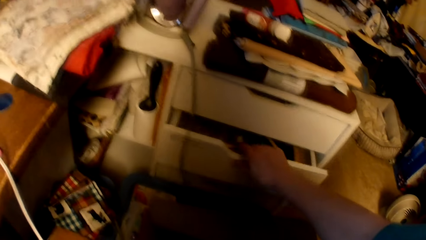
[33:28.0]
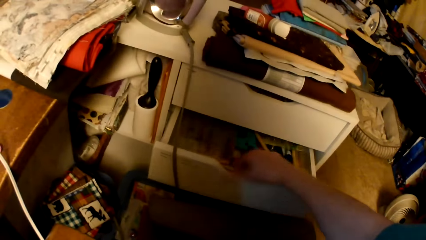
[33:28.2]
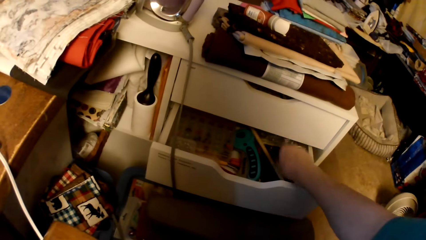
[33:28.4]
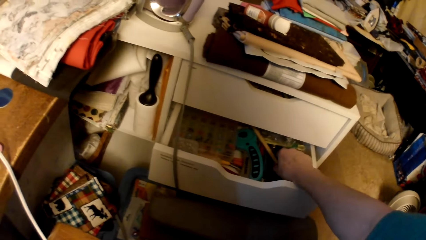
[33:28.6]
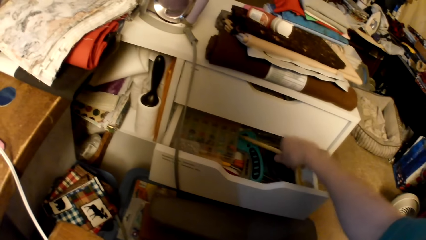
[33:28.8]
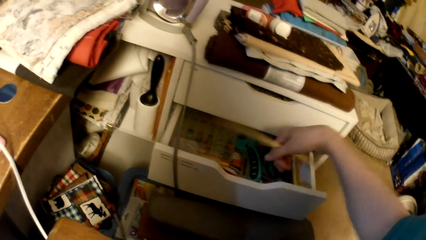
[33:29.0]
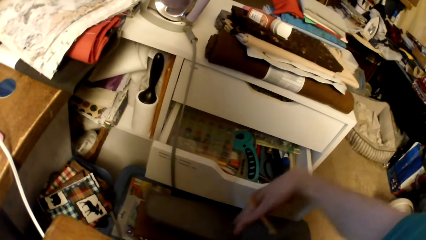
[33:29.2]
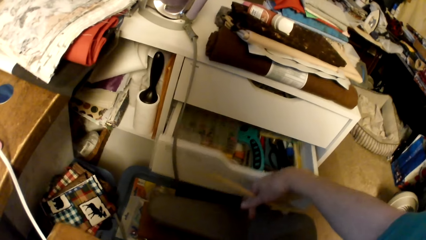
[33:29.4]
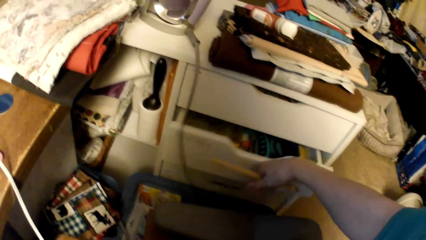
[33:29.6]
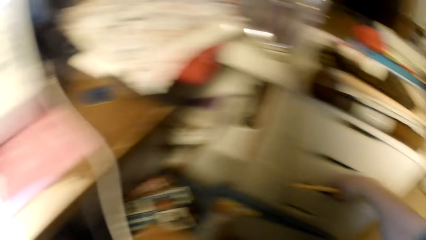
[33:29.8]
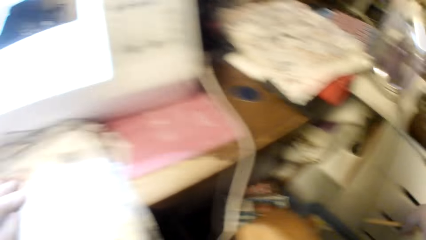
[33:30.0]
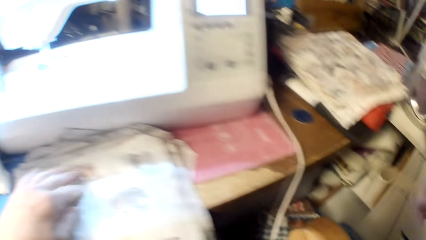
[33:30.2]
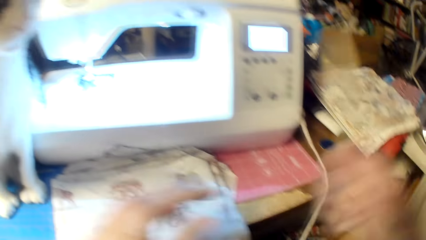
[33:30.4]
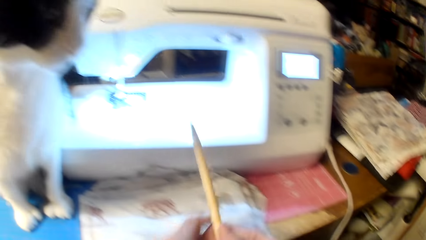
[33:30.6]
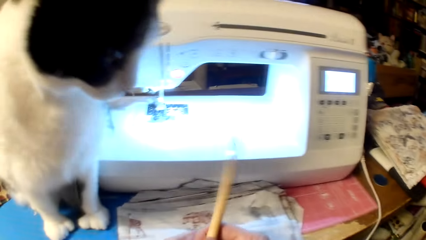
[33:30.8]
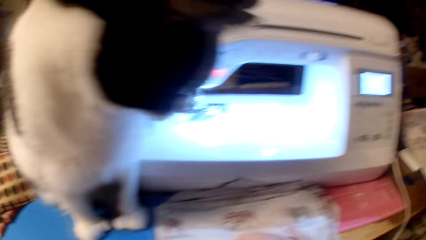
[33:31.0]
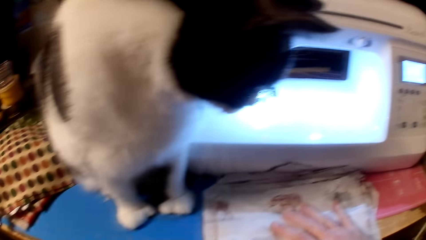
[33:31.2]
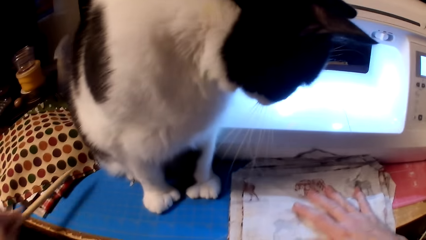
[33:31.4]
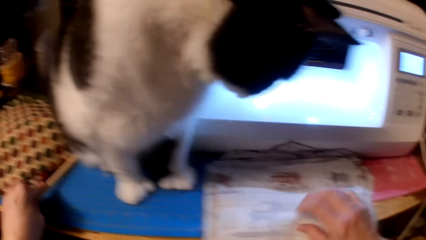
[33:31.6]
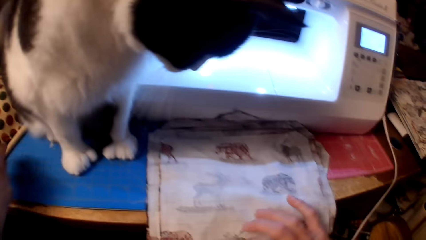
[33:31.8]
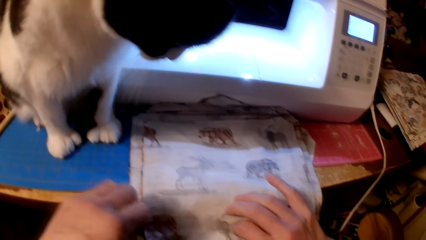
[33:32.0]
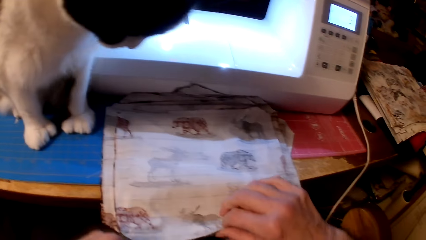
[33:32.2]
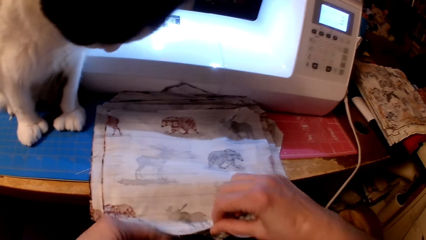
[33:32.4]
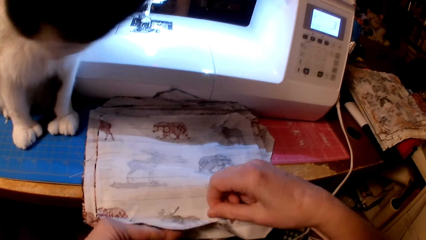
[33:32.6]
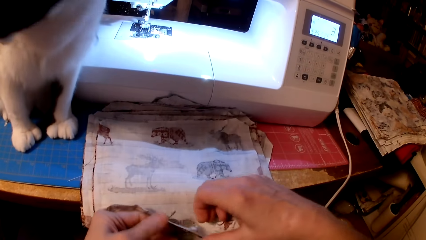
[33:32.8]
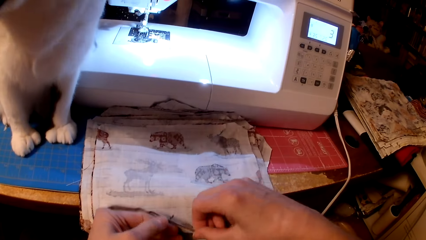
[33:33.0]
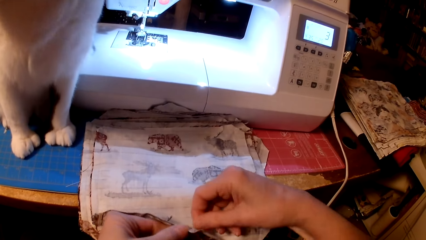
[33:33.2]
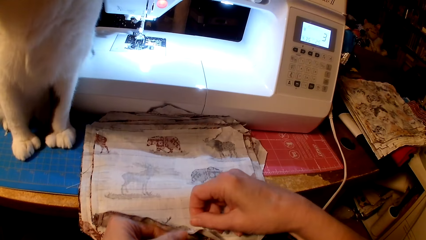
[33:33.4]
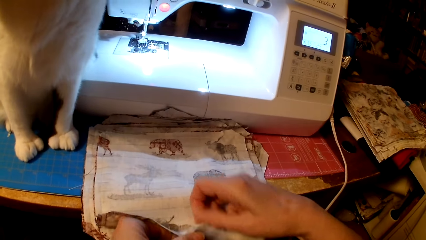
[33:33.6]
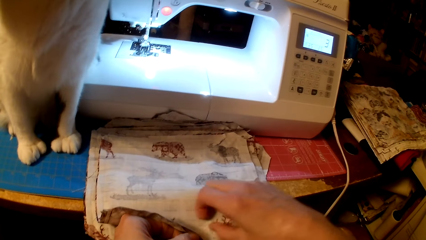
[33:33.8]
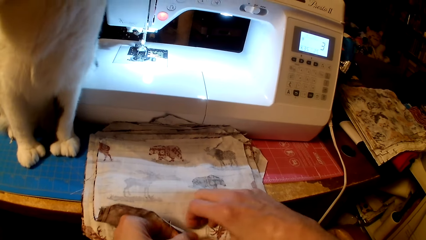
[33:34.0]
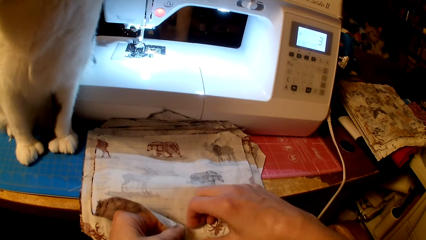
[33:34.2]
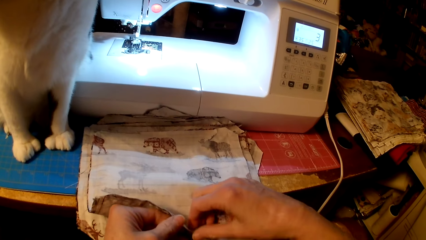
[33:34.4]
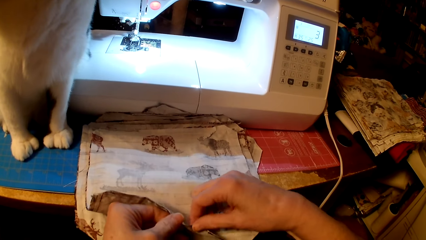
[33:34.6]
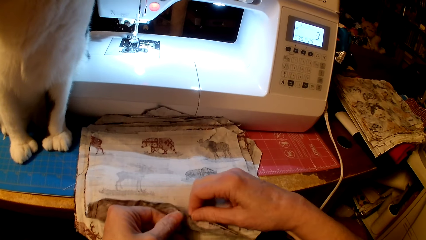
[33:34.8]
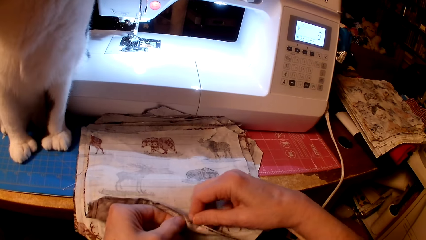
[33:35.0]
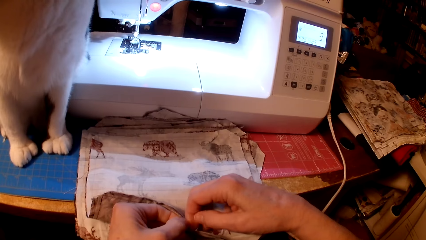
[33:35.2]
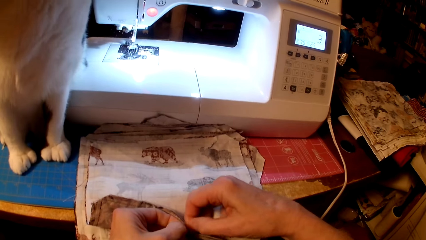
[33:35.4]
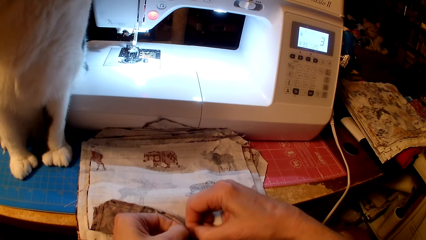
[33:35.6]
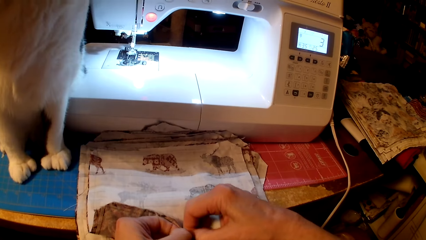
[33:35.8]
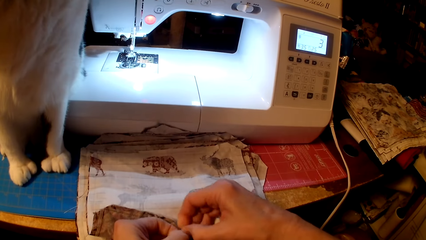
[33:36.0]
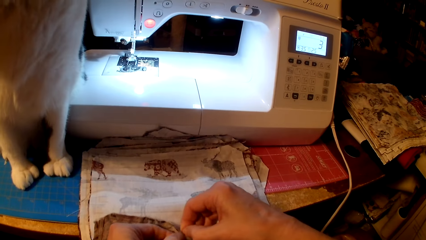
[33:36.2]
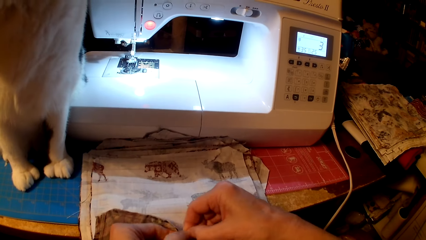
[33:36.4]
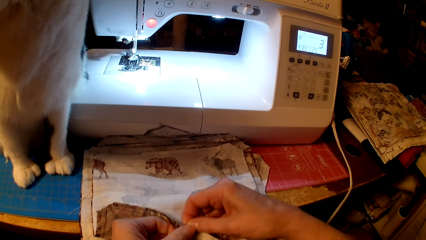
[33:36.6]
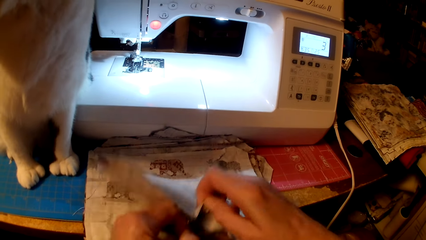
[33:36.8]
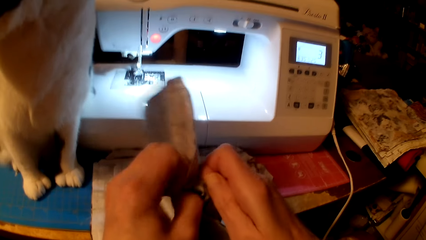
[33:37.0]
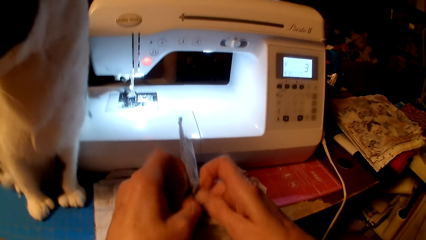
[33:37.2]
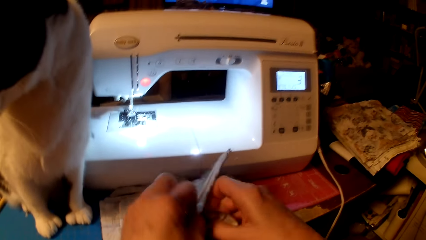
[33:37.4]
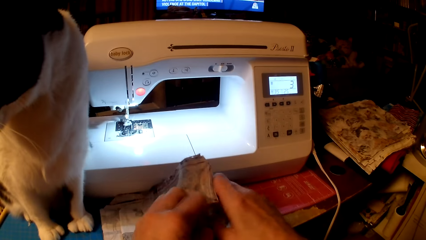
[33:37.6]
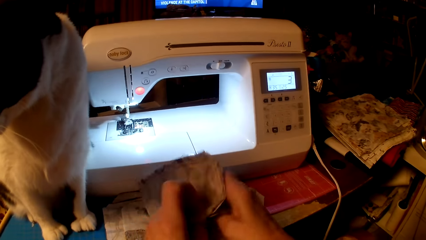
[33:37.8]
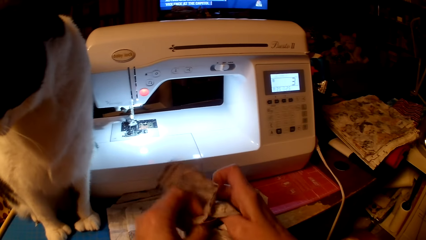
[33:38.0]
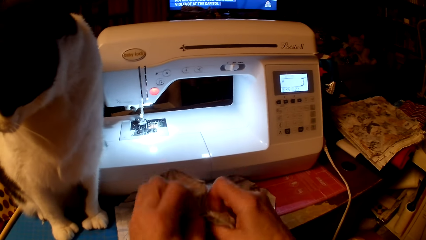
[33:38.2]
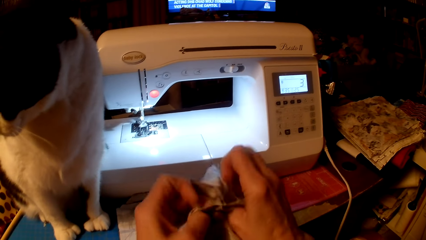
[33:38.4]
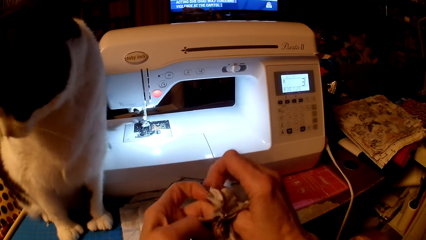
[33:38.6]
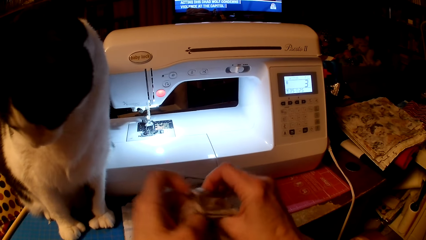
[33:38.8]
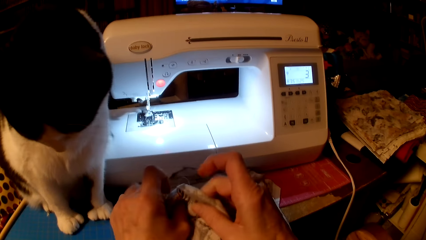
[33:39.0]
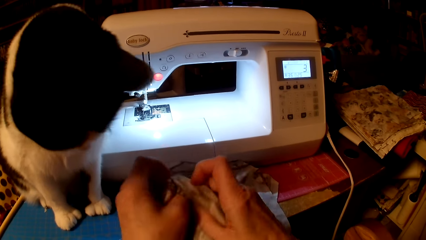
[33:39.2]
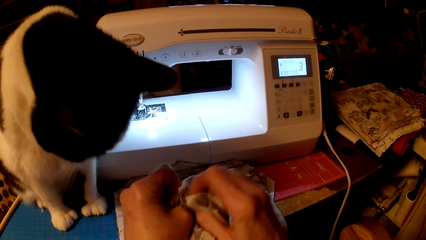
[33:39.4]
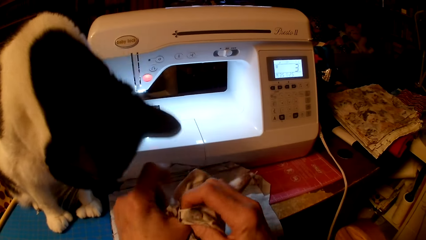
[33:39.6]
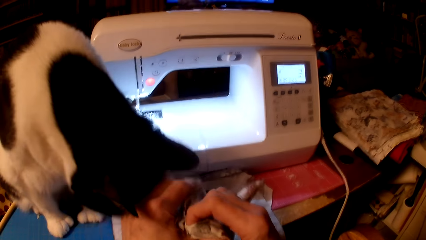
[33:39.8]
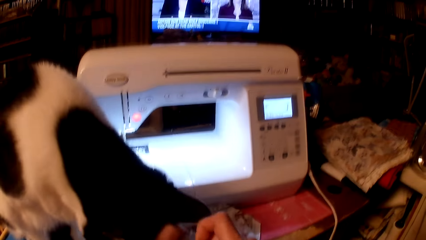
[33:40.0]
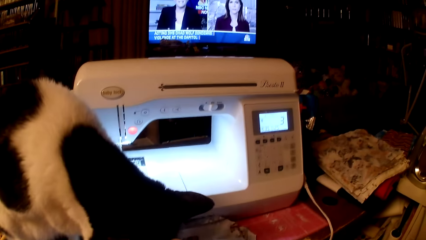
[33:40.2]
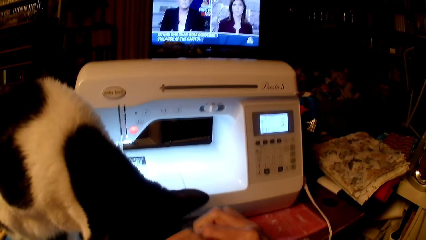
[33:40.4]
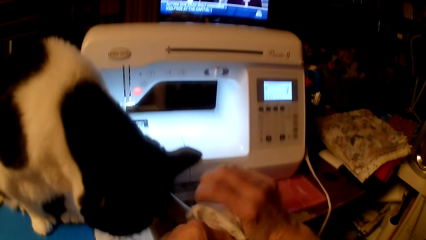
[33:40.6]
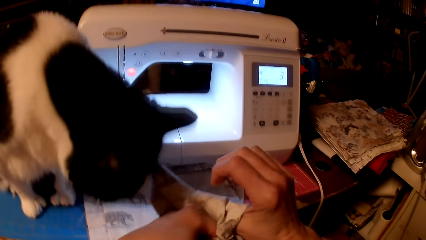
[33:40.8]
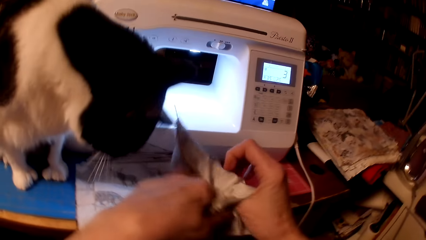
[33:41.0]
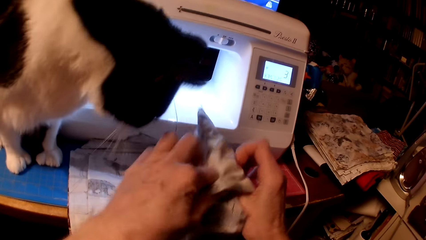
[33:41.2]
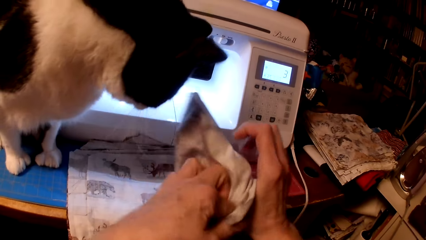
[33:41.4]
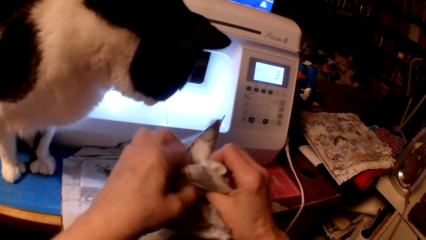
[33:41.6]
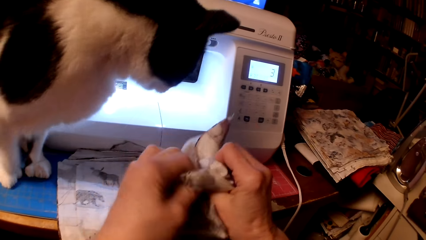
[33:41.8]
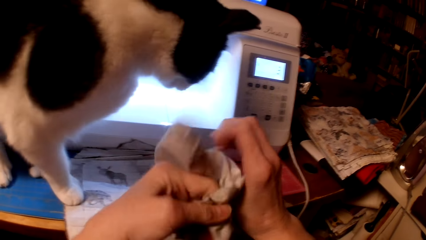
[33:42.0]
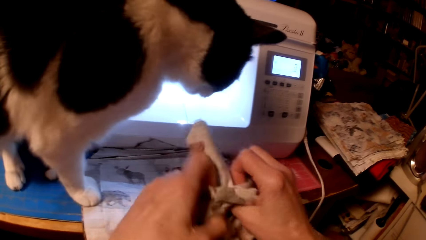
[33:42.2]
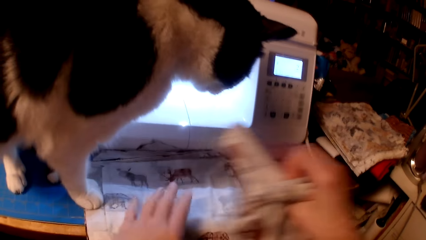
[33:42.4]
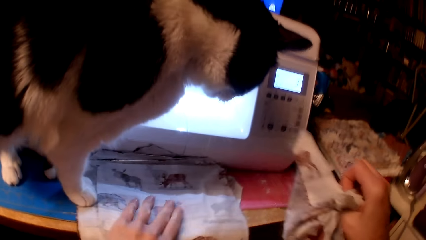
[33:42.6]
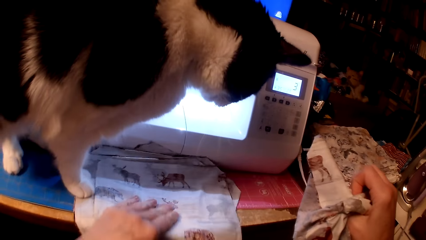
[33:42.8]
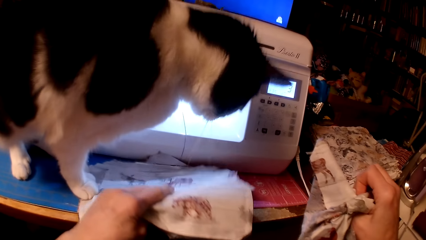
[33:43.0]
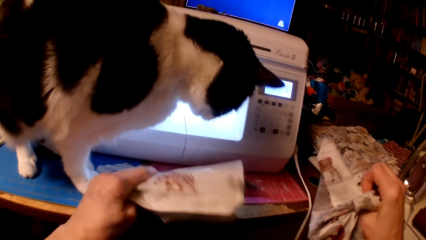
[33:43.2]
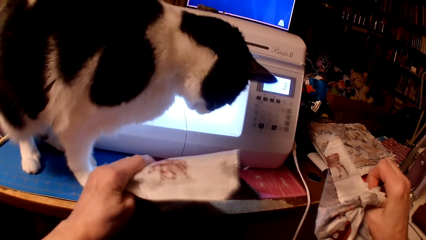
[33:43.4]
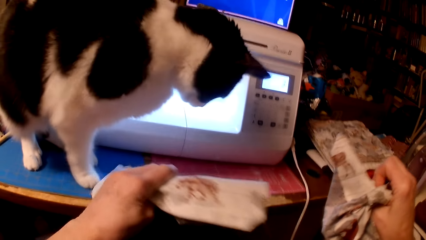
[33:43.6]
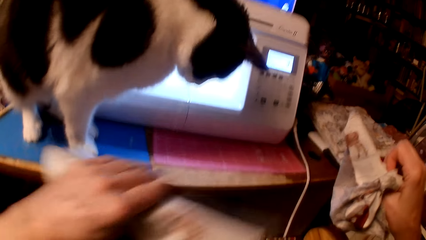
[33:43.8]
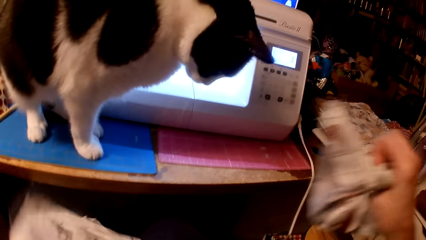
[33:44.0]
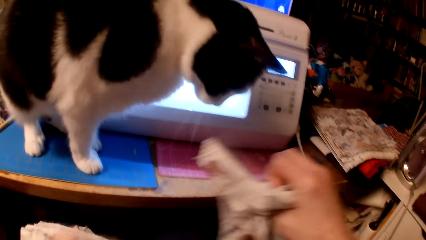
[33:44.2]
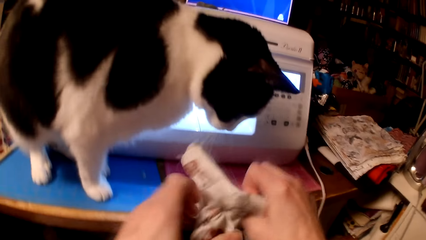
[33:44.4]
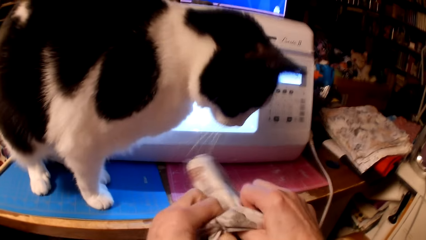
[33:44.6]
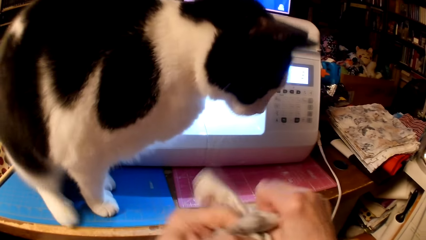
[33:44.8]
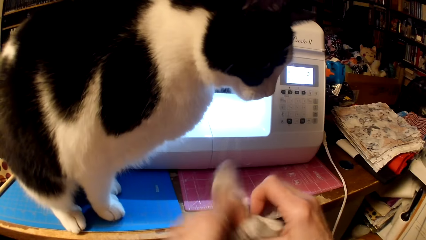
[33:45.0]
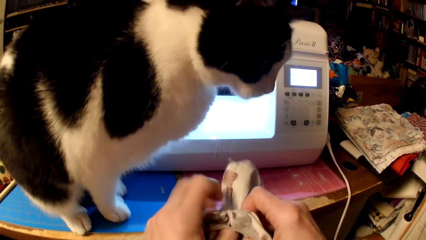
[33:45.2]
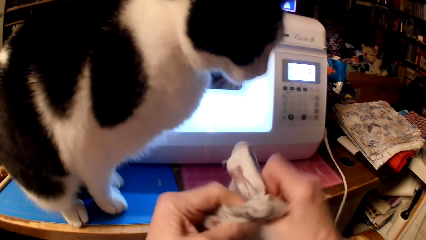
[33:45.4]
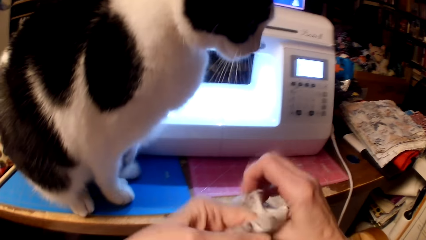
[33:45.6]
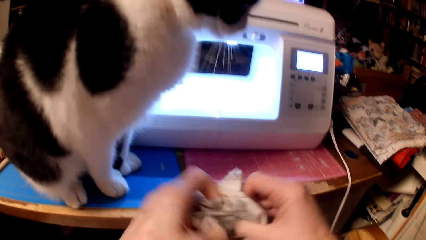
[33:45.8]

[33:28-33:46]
The camera wearer opens a drawer. She picks a wooden knitting needle, closes the drawer, and puts the wooden knitting needle on the table. She separates the bag or pillow cushion edges, picks the pillow cushion, and turns the pillow cushion inside out. She moves the bags from the table to her lap, picks the pillow cushions, and turns the bag.
